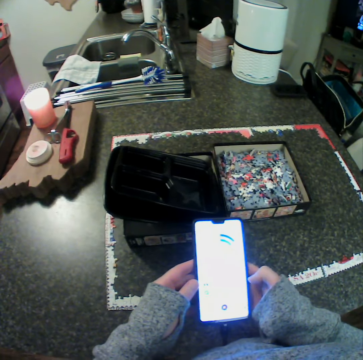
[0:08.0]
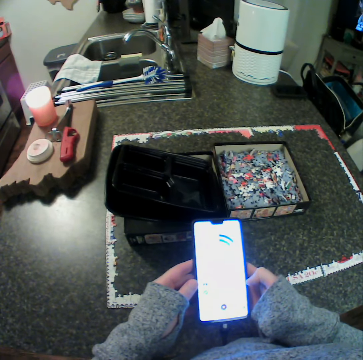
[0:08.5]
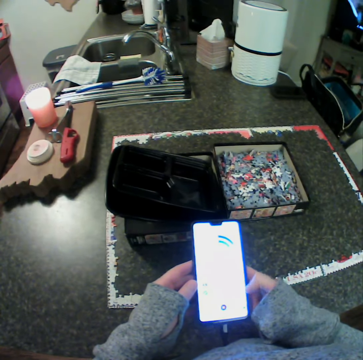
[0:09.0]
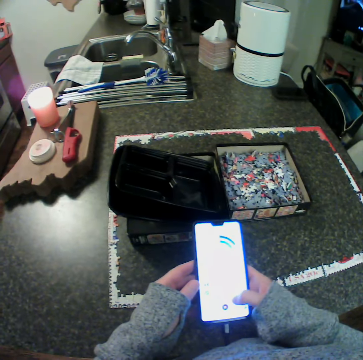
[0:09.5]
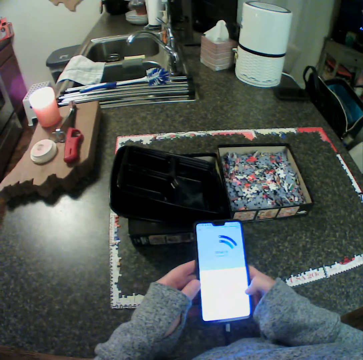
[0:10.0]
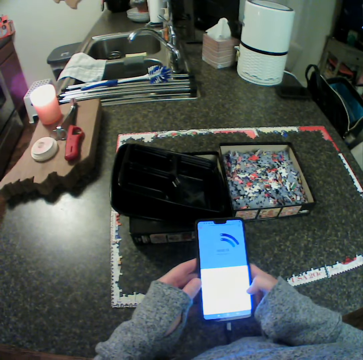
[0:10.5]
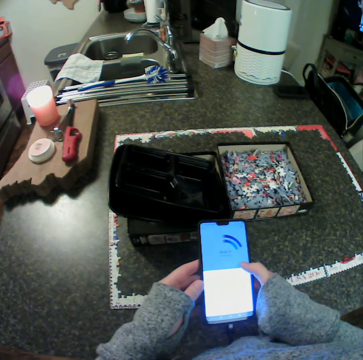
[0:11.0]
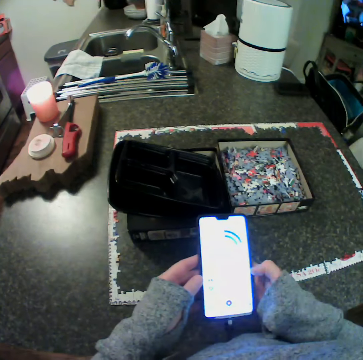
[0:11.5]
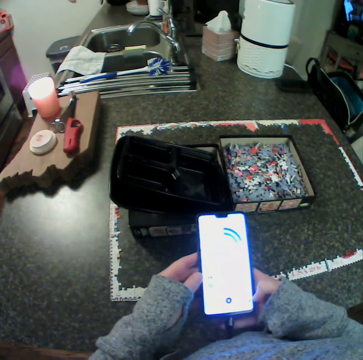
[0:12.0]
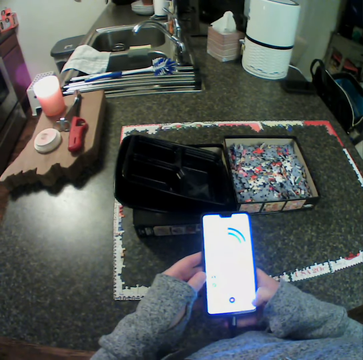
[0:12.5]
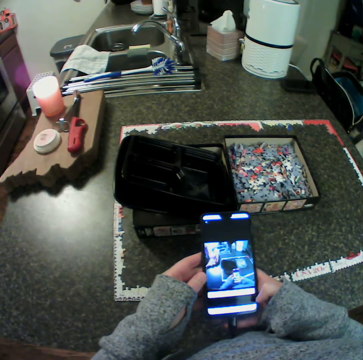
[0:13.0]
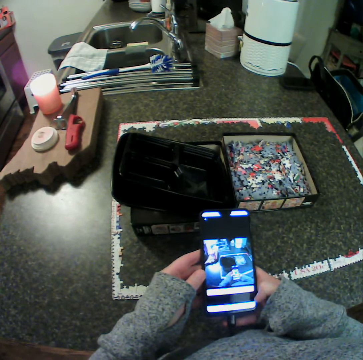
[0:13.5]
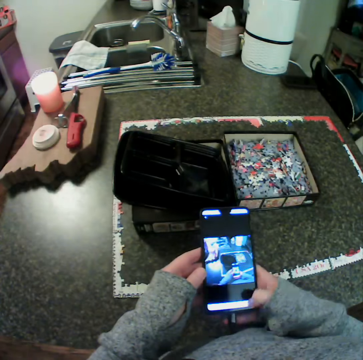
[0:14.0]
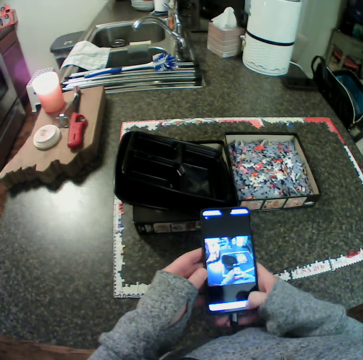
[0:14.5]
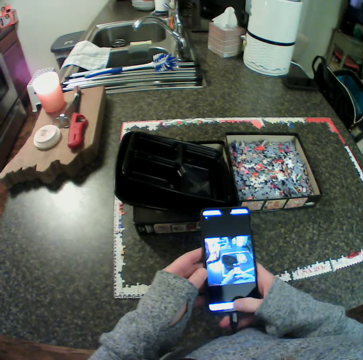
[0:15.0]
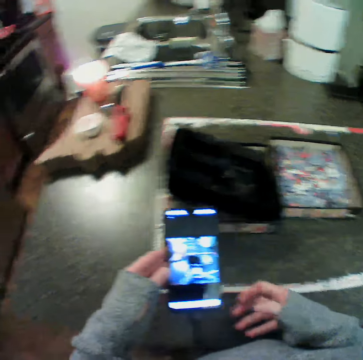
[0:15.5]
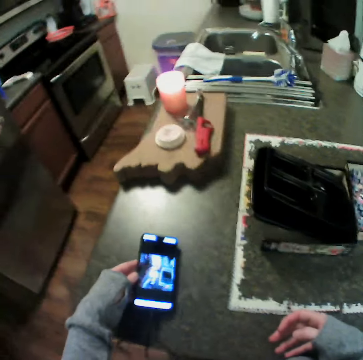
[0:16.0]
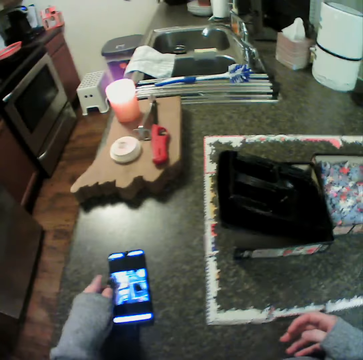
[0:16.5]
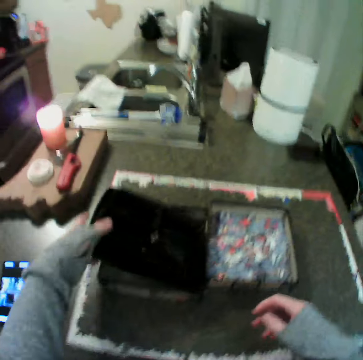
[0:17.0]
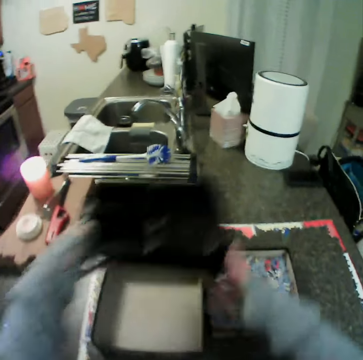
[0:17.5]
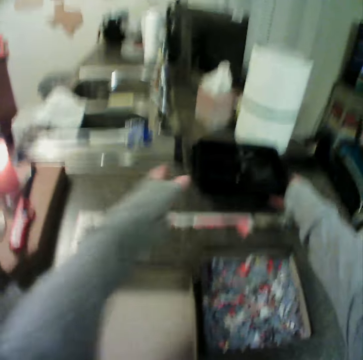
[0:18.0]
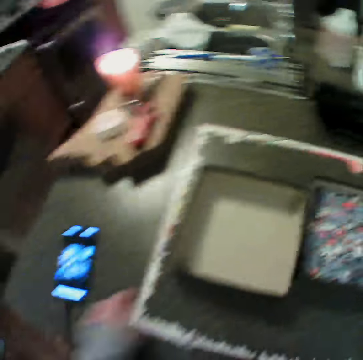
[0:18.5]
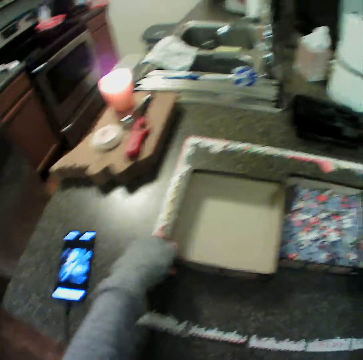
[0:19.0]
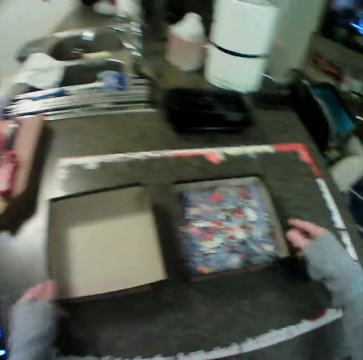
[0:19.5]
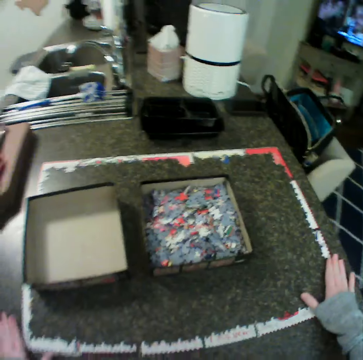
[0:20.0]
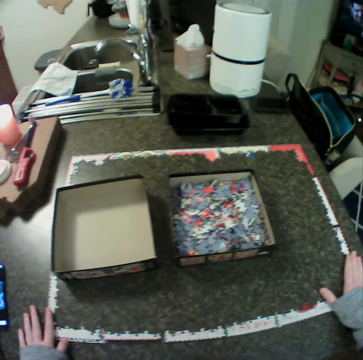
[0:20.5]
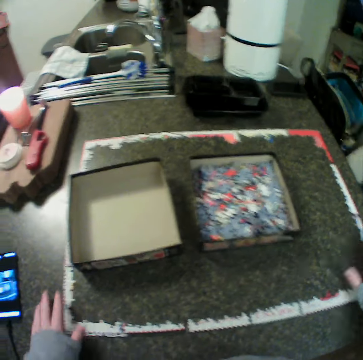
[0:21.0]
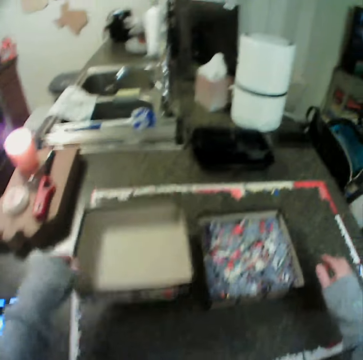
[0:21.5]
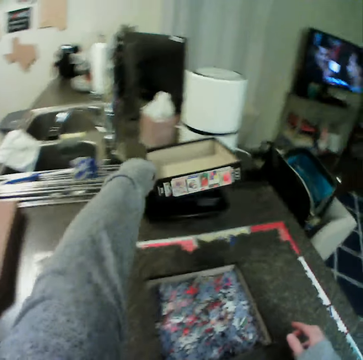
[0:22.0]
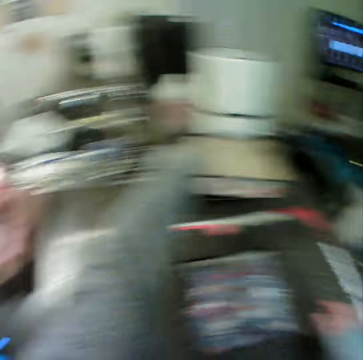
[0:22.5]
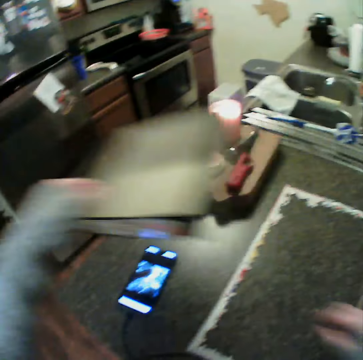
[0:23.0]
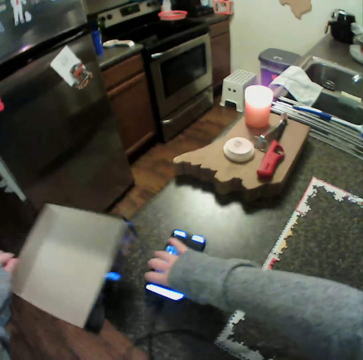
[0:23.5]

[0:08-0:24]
The camera wearer dials the phone. She drops the phone on the table. She picks two bowls from a box. She drops the bowls on the table. She moves the box on the table with her left hand. She moves a second box on the table with her right hand. She moves the jigsaw pieces on the table. She picks the first box from the table with her left hand. She puts down the container.

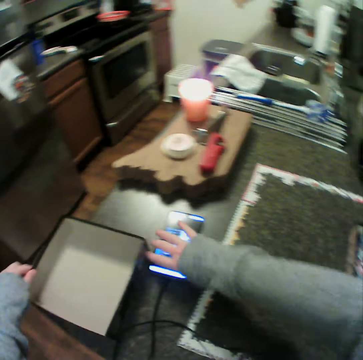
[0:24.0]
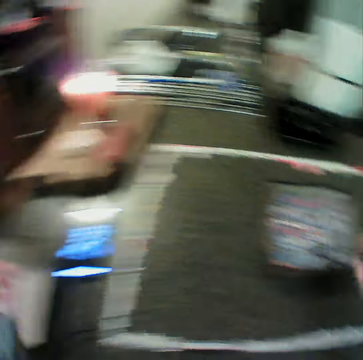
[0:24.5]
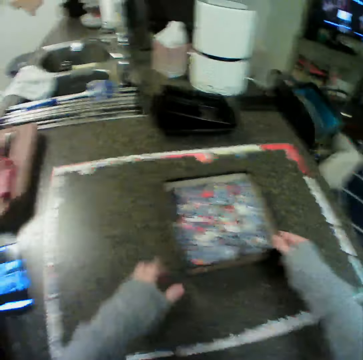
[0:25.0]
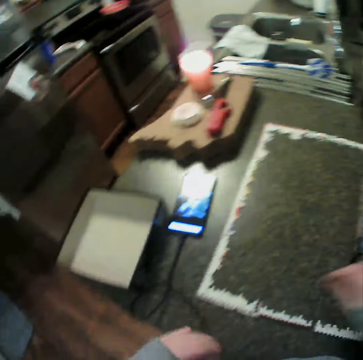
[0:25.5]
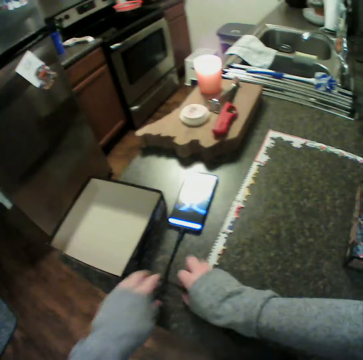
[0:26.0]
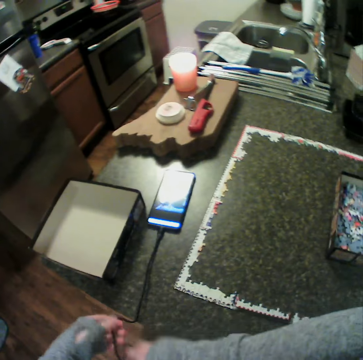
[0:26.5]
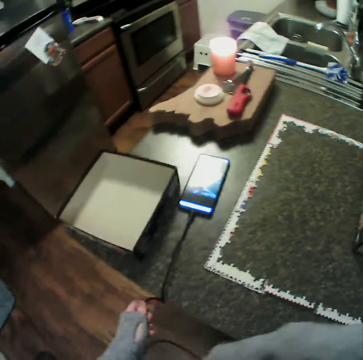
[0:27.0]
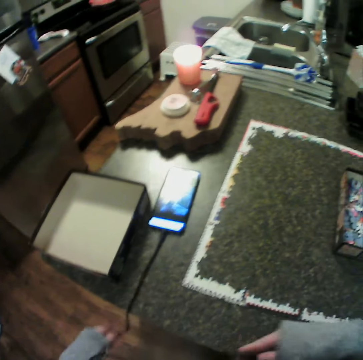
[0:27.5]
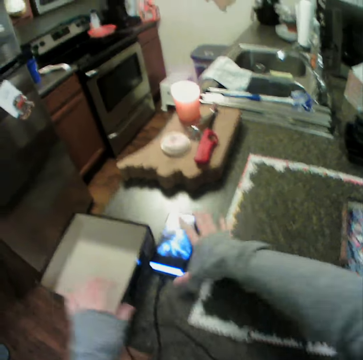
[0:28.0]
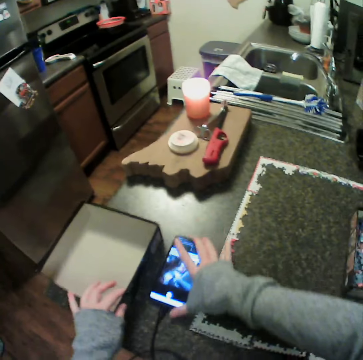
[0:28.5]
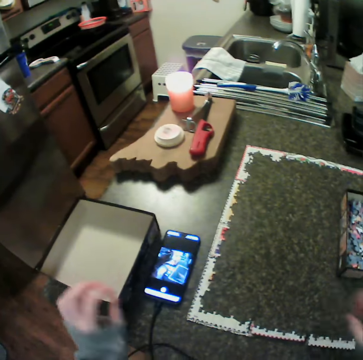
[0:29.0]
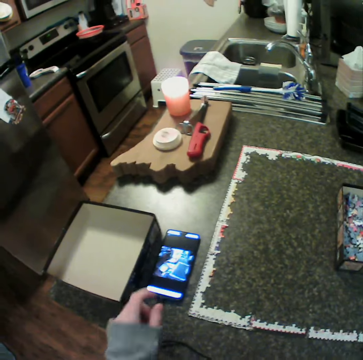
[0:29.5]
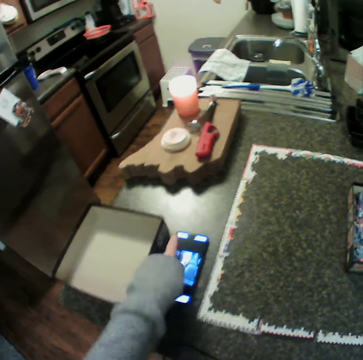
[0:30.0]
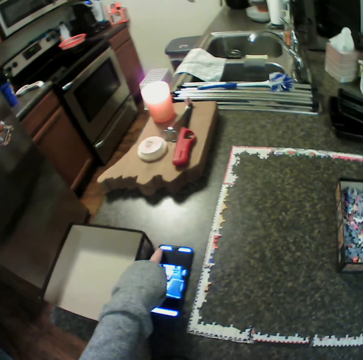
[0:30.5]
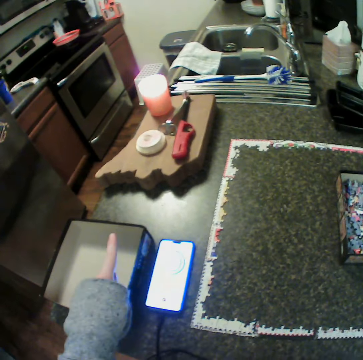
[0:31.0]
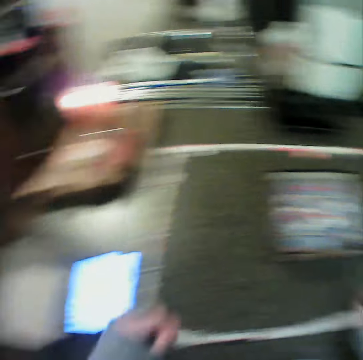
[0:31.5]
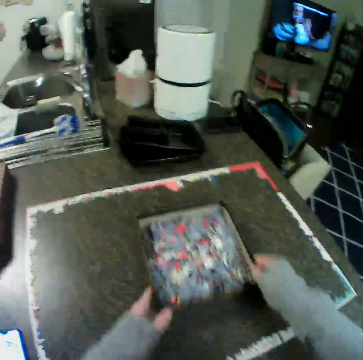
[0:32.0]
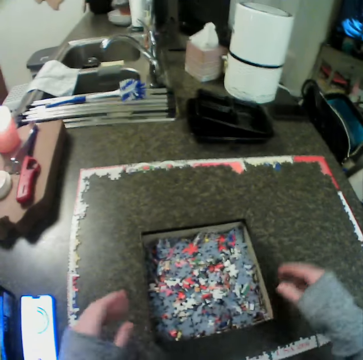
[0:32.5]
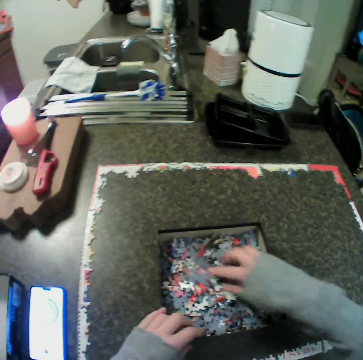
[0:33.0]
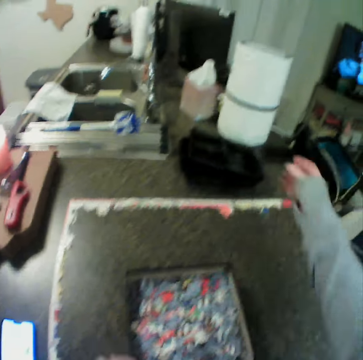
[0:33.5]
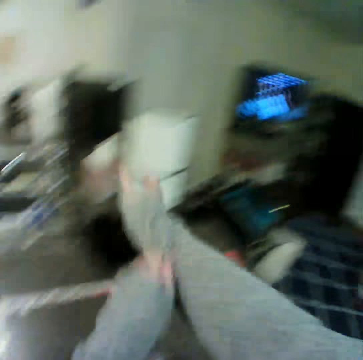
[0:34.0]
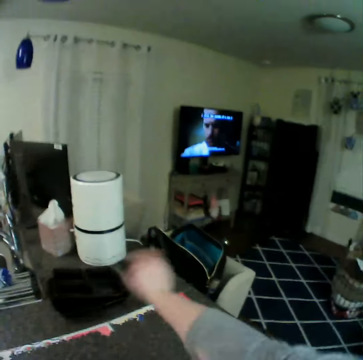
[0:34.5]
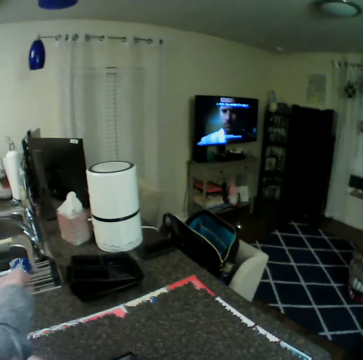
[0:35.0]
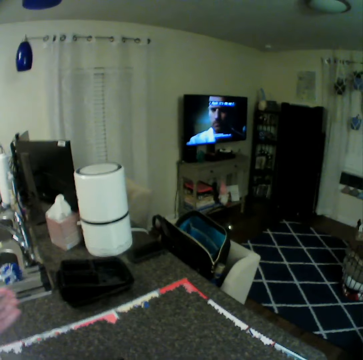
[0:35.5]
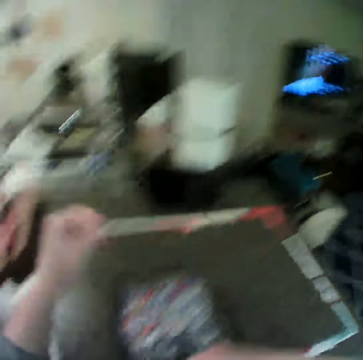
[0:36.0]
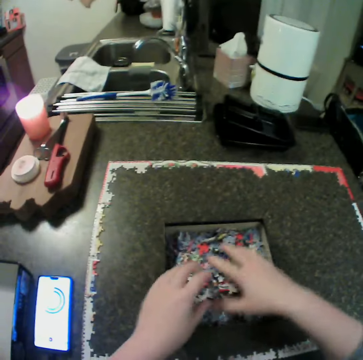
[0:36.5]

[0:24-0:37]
The camera wearer moves the phone on the table with her right hand. She drops the first box on the table with her left hand. She moves the second box on the table. She touches the container. She adjusts a cord on the table. She touches the phone charger. She moves the phone on the table with her right hand. She dials the phone. She moves the second box on the table. She moves the jigsaw pieces in the second box. She touches the puzzle. She adjusts her cloth.

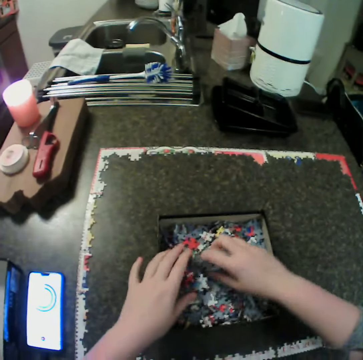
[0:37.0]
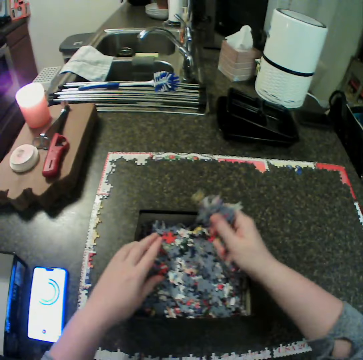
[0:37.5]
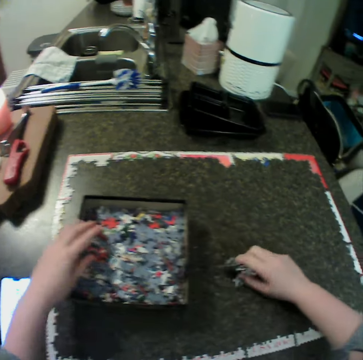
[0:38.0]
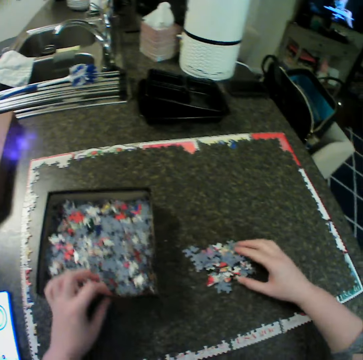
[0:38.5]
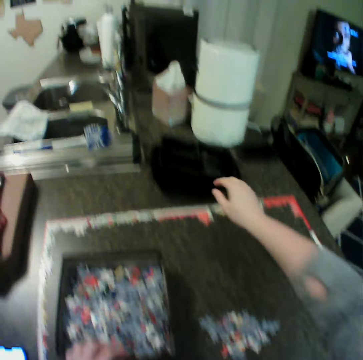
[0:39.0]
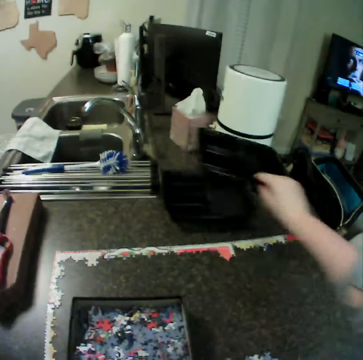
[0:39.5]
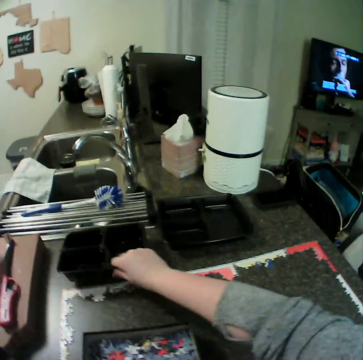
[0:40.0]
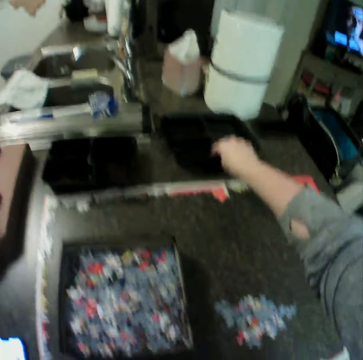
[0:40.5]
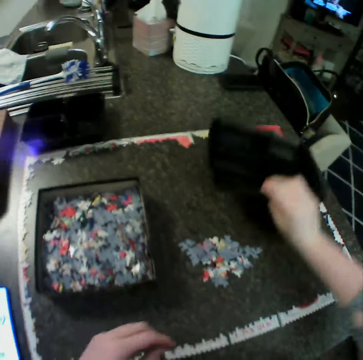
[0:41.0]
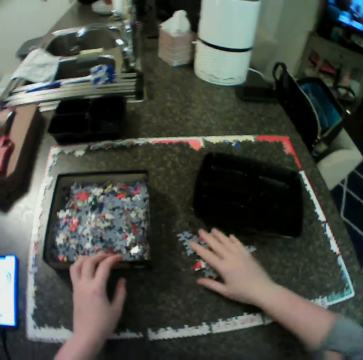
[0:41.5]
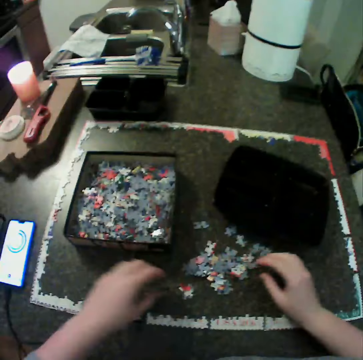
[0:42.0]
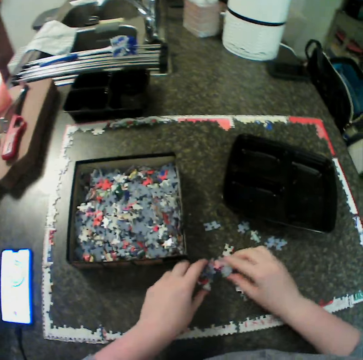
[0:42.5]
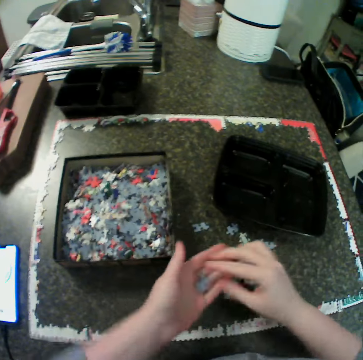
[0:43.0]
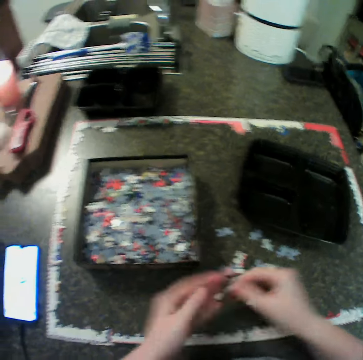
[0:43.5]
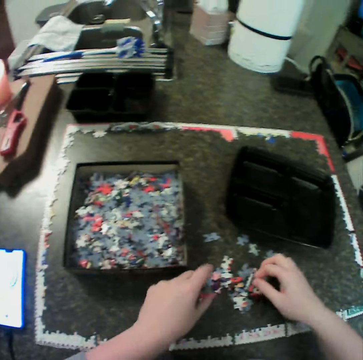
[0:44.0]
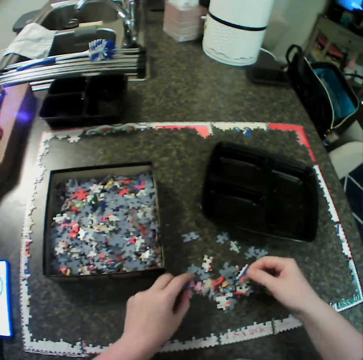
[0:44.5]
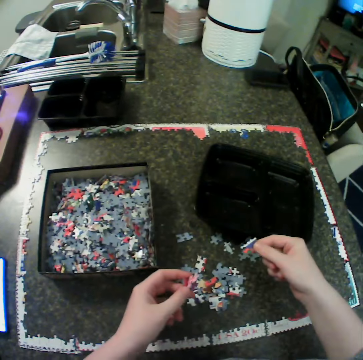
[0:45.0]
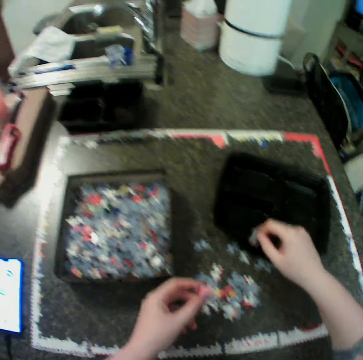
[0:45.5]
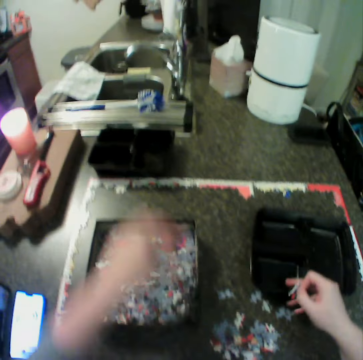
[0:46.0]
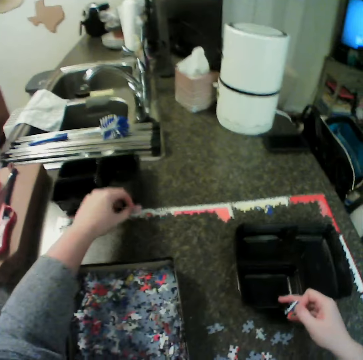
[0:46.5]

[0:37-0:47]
The camera wearer picks jigsaw pieces from the second box. She drops the pieces on the table. She moves the second box on the table. She picks one bowl from the second bowl on the table. She drops the bowl on the table. She picks a container. She moves the second bowl on the table. She puts the container down. She touches the second box on the table. She moves the jigsaw pieces on the table. She picks jigsaw pieces from the table. She moves the second bowl on the table. She picks the container.
